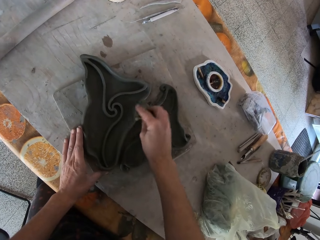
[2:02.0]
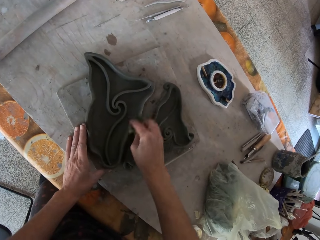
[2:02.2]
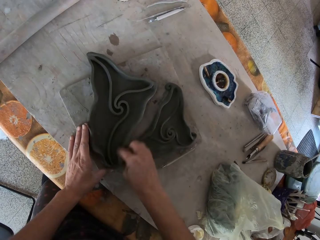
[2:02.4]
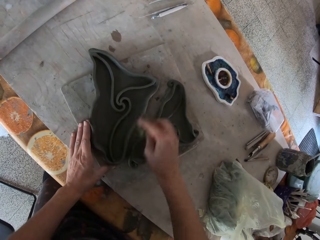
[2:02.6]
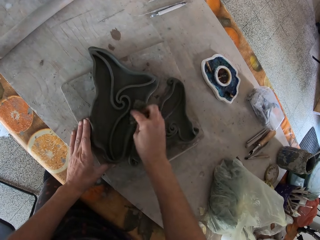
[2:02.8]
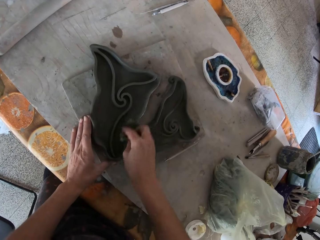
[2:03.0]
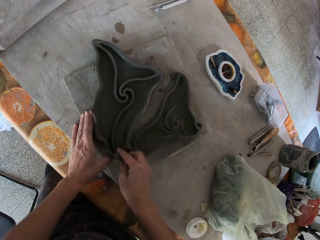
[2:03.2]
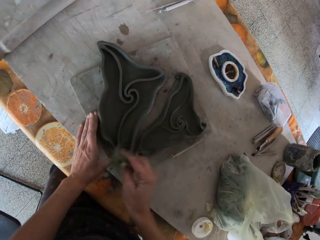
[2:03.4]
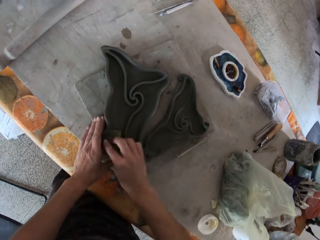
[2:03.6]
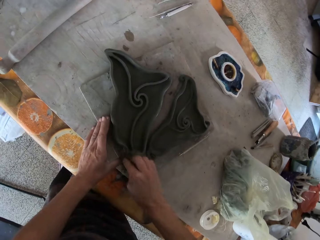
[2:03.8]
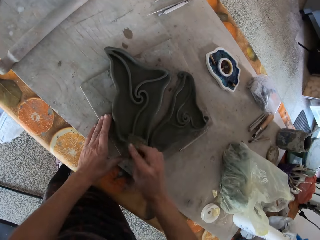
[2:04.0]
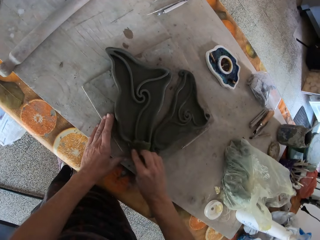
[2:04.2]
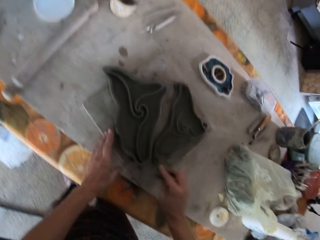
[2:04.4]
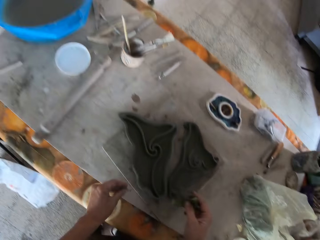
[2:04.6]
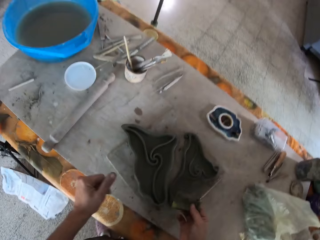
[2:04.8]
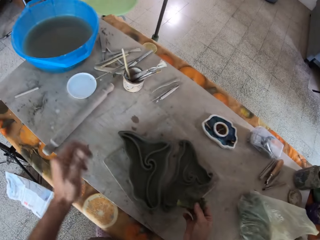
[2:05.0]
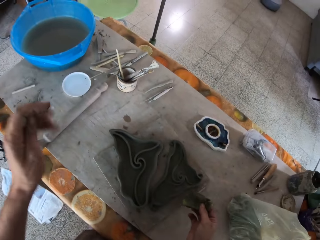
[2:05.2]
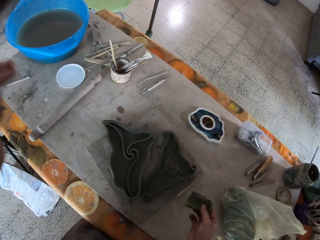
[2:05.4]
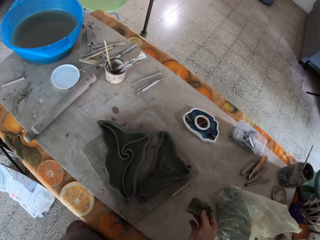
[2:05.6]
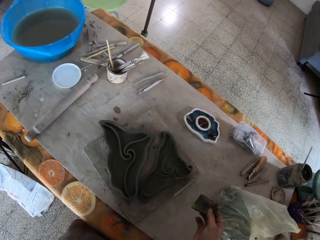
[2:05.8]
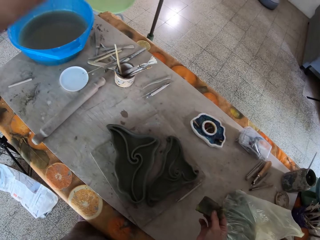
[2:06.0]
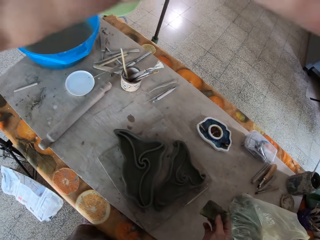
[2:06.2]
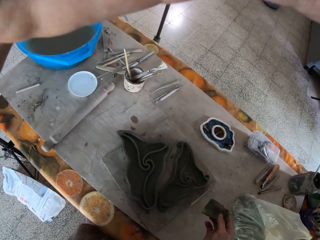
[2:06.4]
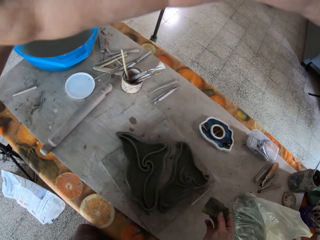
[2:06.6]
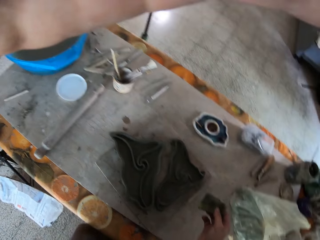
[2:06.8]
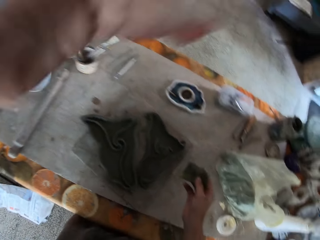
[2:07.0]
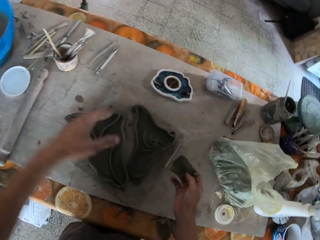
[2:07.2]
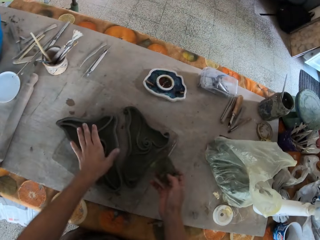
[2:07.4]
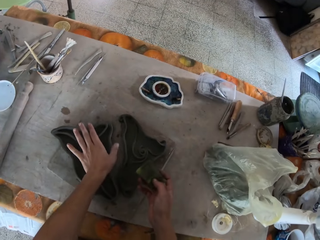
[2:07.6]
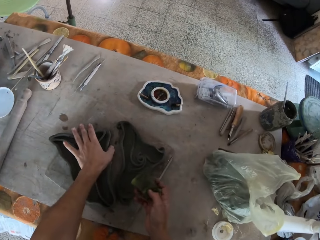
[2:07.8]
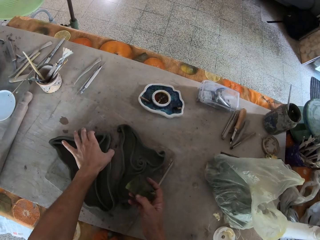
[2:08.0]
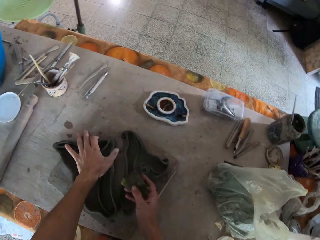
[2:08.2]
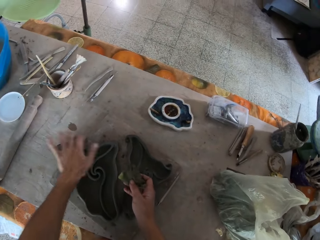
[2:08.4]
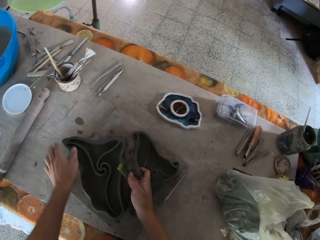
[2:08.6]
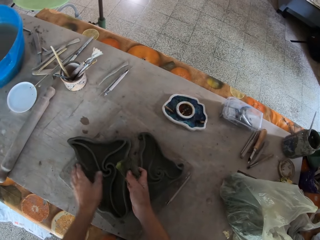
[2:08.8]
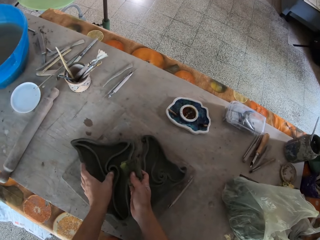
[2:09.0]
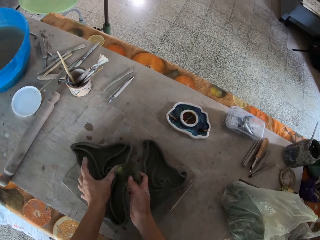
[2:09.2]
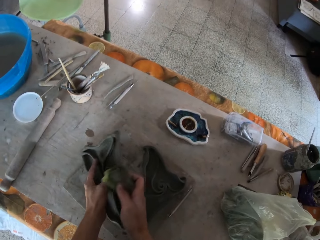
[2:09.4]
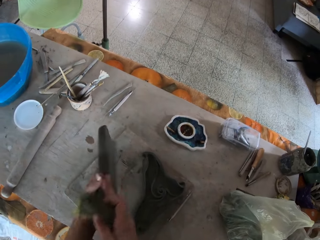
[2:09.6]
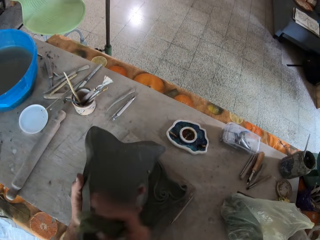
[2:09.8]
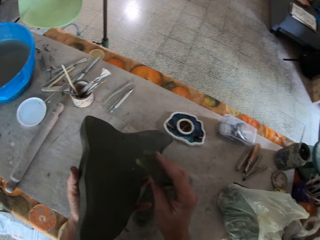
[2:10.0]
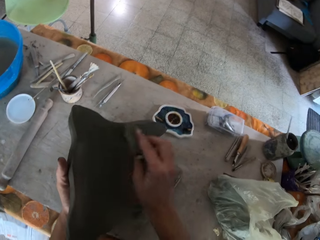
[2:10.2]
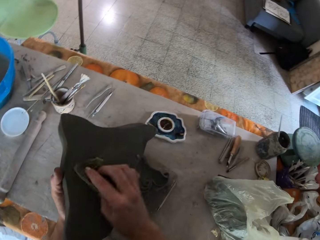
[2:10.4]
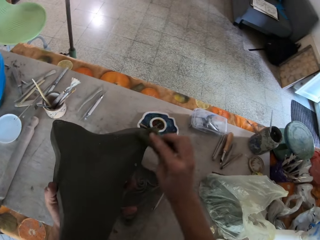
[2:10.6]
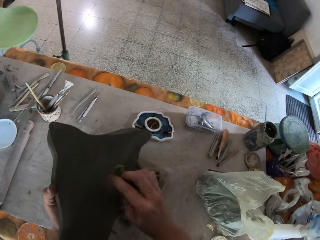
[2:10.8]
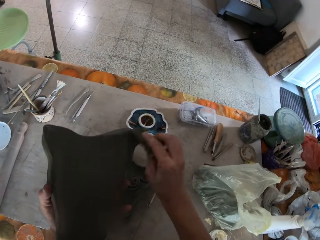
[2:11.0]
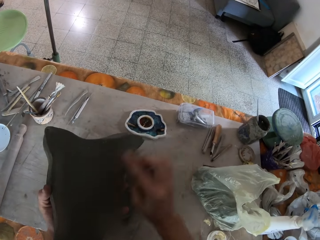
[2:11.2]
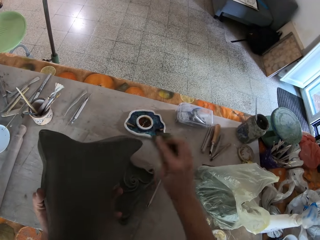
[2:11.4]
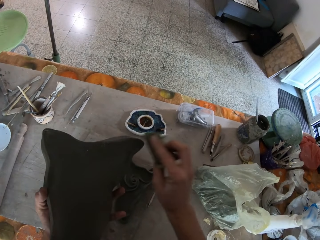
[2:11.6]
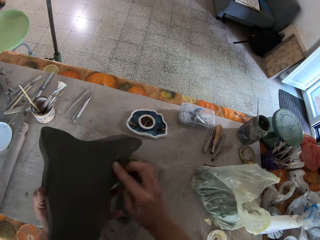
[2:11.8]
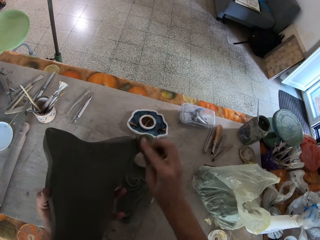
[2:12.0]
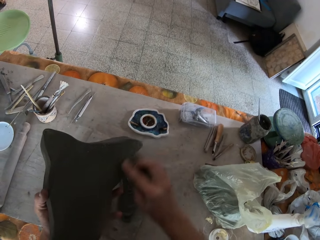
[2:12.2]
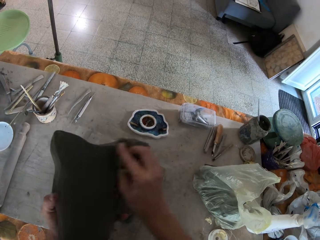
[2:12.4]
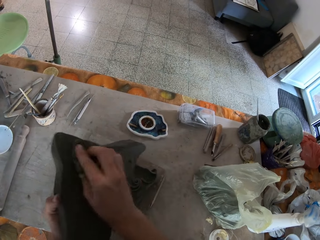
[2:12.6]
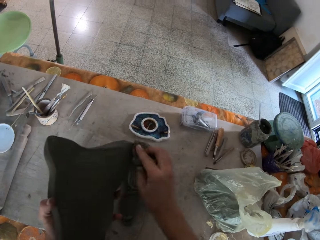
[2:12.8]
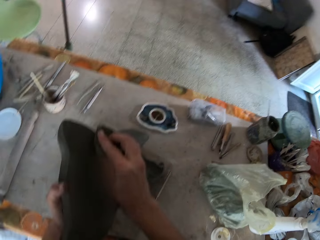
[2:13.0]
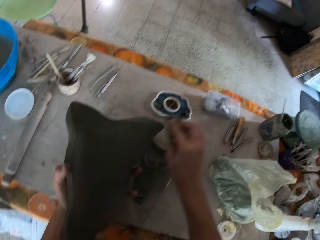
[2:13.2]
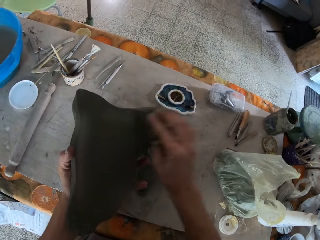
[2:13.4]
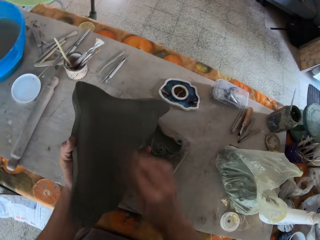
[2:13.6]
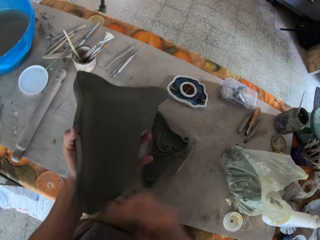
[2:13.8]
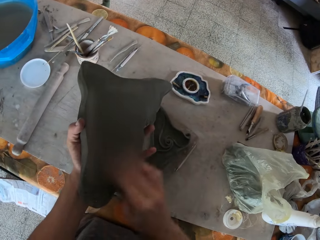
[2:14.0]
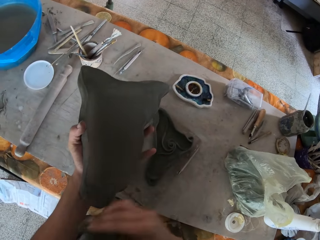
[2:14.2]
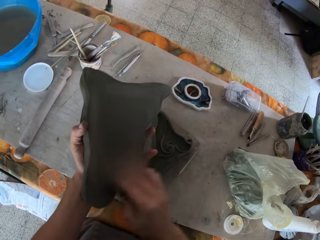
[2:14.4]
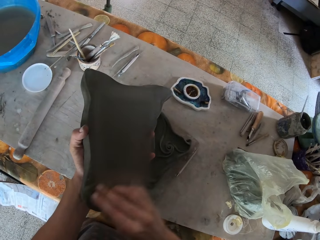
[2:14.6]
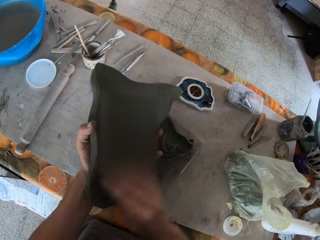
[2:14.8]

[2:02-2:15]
The camera wearer reaches for the camera. He fixes the camera. He touches his face with his left hand. He holds the clay mold or sculpture on the table with his left hand. He moves his hand along the sculpture's surface. He holds the sculpture with both his hands. He picks up the clay mold from the table with both hands. He flips the clay mold with both hands. He wipes the clay mold with the sponge in his right hand.

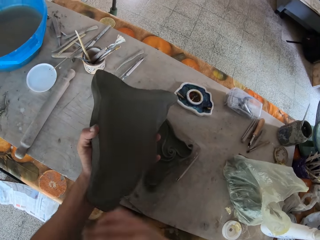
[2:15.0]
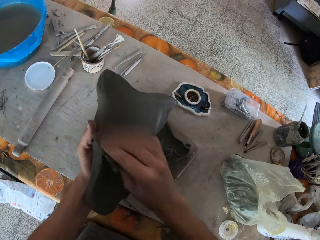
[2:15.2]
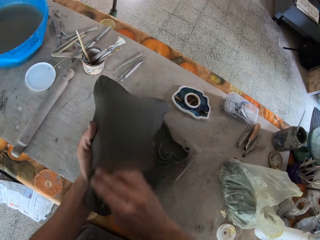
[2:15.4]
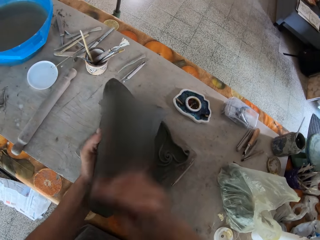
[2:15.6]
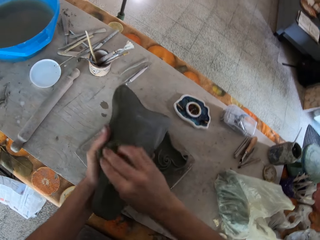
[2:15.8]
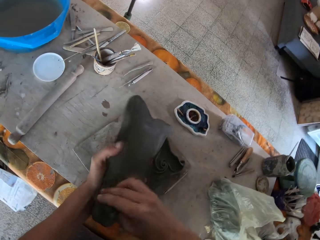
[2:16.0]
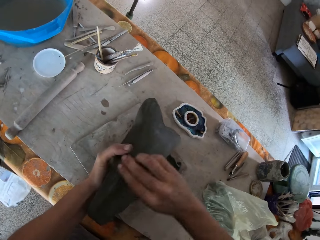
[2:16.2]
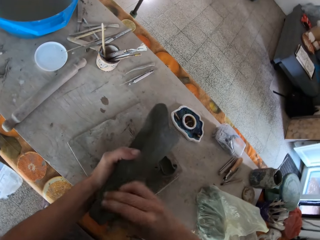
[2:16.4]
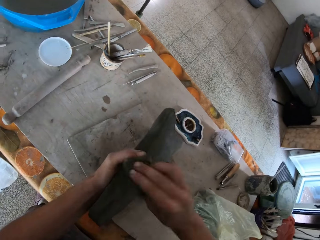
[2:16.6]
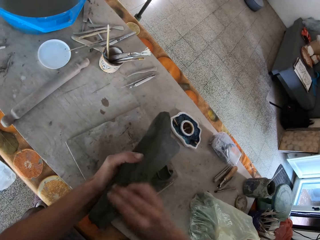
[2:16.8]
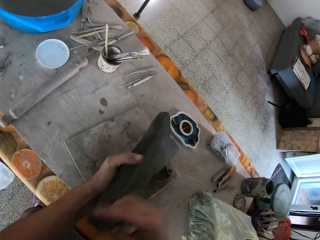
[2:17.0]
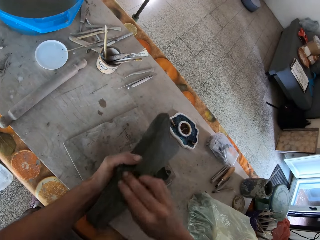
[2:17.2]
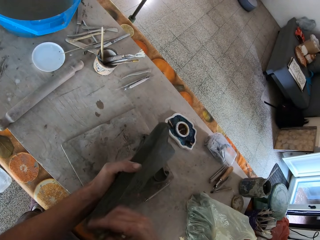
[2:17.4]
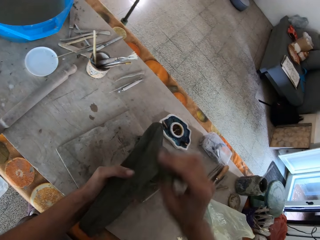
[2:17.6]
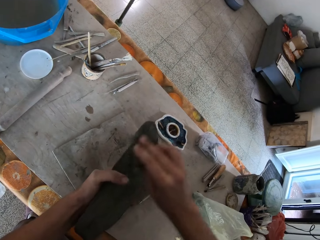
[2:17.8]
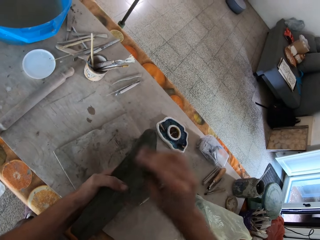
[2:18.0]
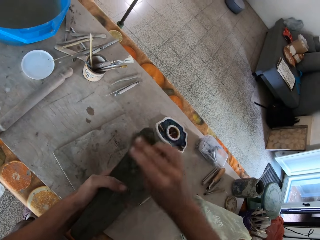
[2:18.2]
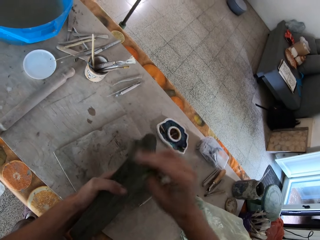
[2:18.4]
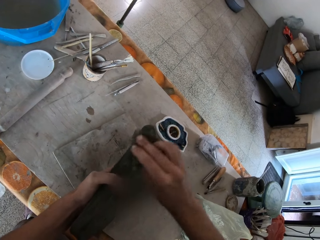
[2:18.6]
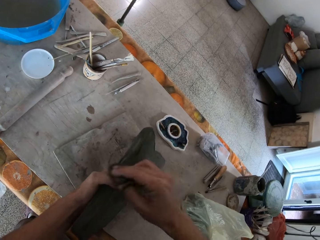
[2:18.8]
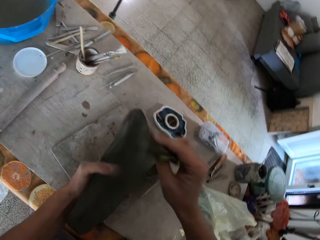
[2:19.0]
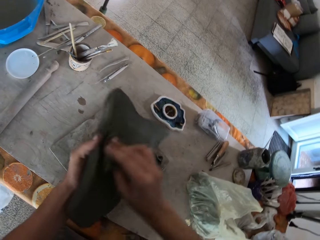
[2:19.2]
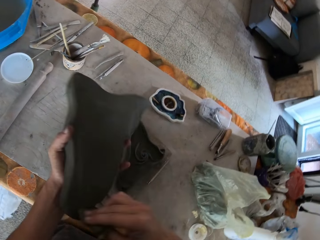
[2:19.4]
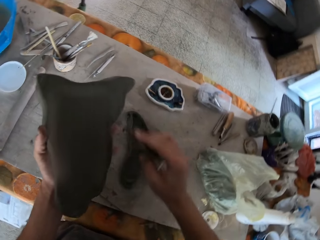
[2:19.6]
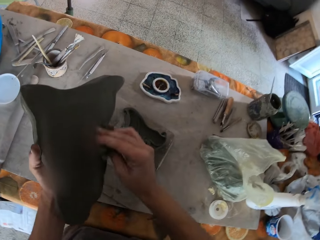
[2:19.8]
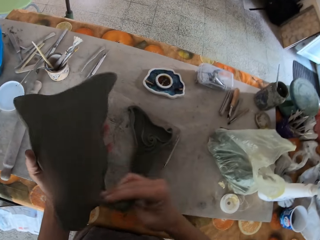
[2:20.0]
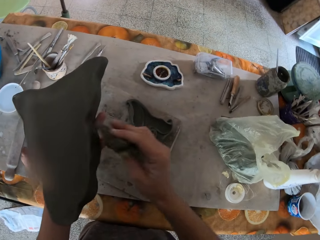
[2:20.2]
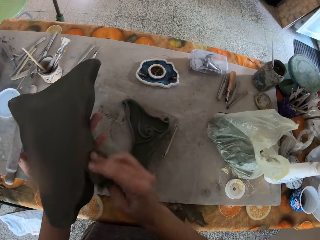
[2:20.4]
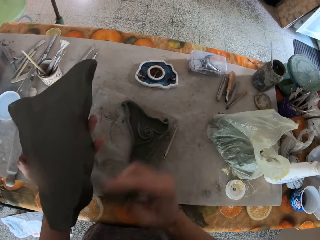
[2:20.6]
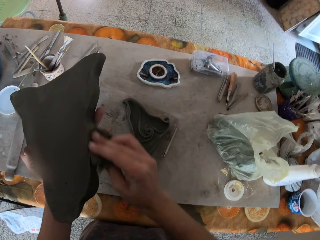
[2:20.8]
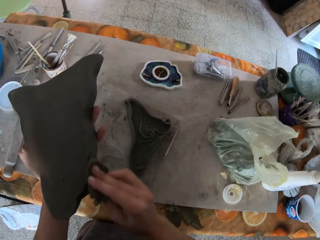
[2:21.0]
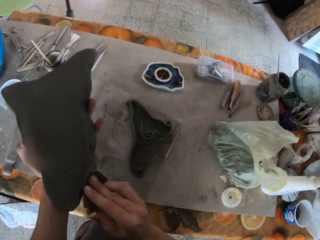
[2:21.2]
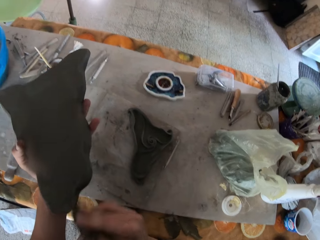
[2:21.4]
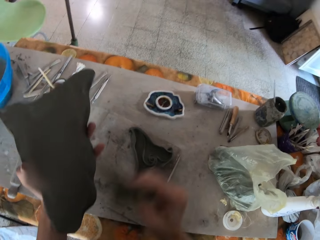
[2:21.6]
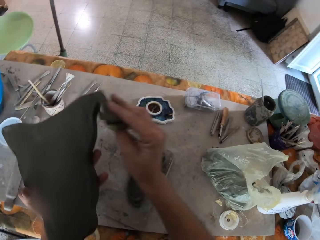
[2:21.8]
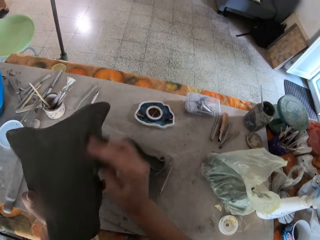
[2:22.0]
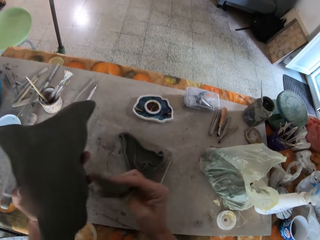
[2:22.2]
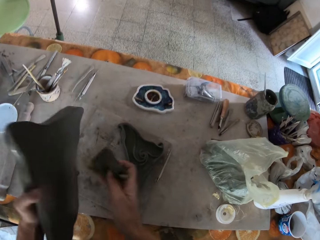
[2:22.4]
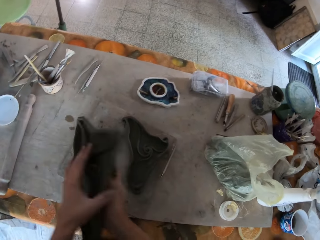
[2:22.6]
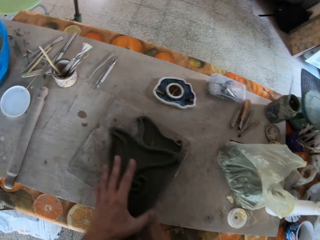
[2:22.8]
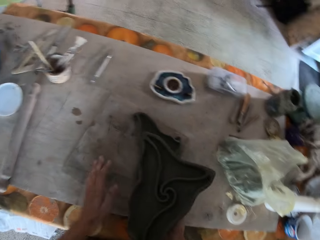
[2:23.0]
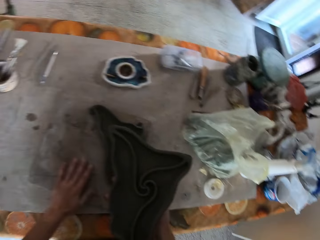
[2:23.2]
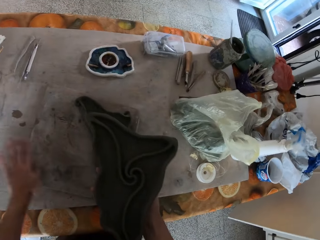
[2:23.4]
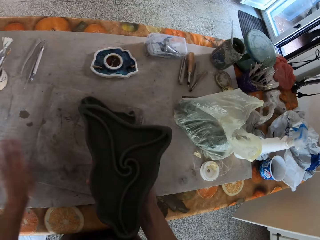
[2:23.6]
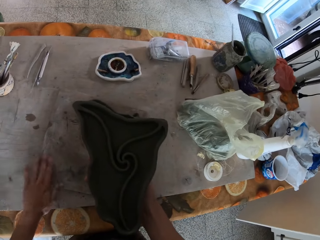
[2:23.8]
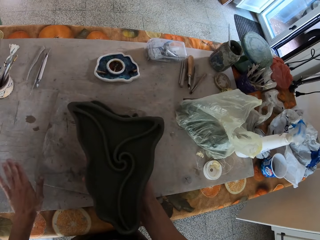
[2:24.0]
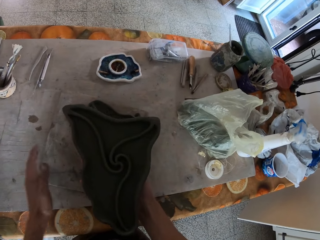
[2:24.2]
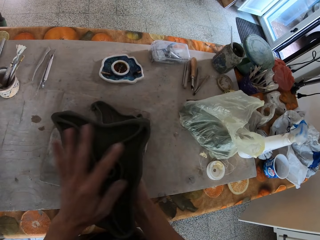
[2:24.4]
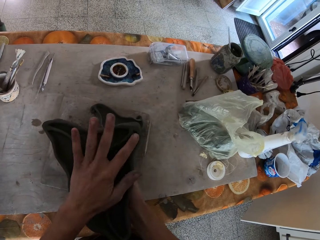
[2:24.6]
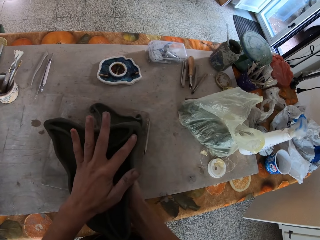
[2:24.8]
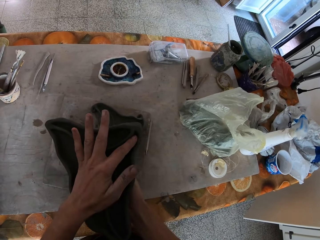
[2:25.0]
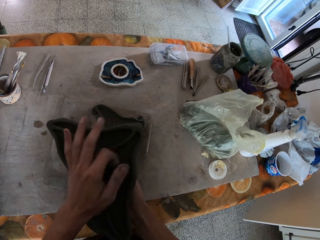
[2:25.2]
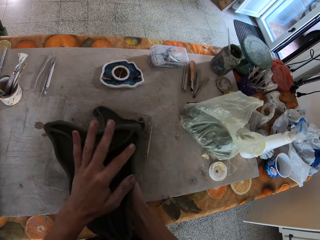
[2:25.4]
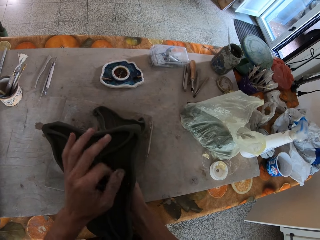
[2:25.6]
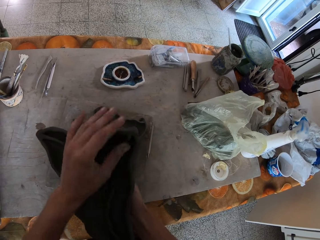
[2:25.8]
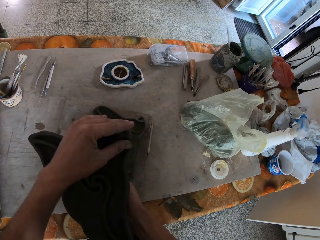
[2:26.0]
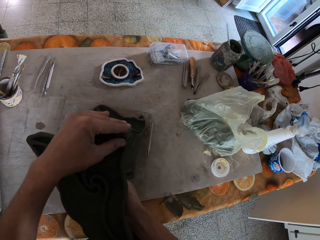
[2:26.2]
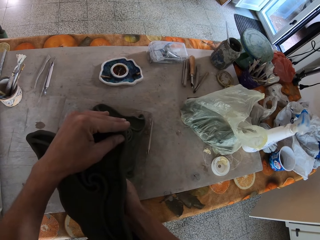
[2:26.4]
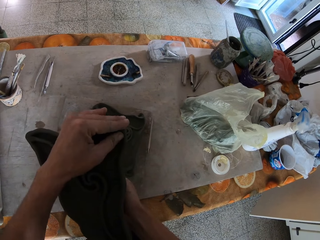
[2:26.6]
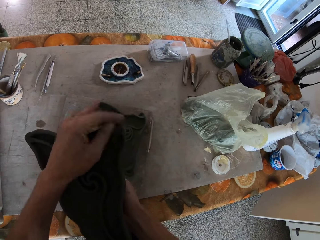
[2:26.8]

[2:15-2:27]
The camera wearer passes the clay mold to his right hand with his left hand. He dusts the wood on the table with his left hand. He cleans the clay mold with his left hand.
